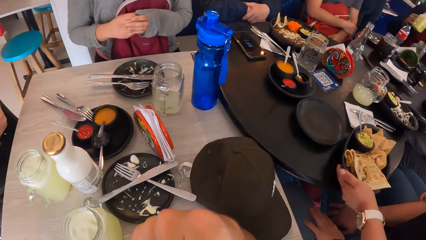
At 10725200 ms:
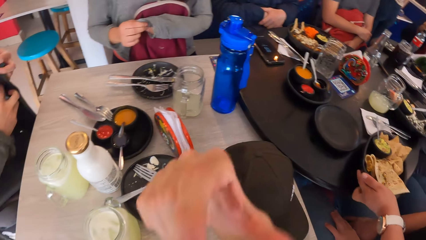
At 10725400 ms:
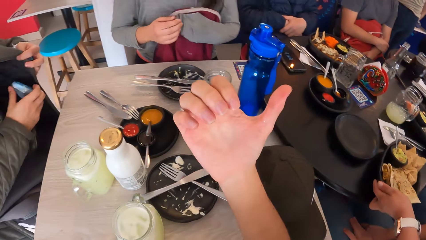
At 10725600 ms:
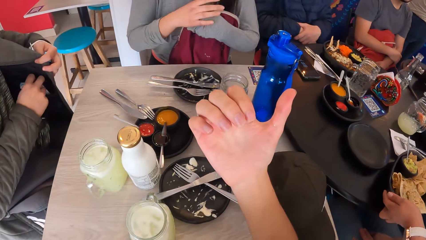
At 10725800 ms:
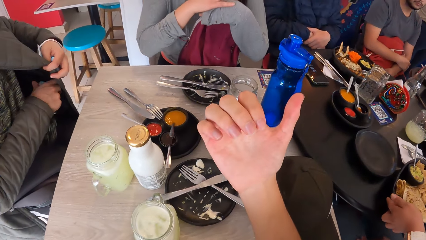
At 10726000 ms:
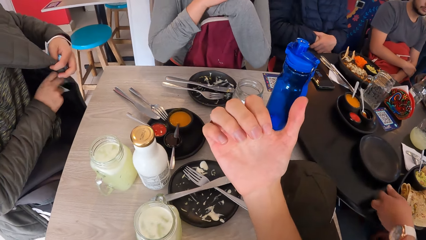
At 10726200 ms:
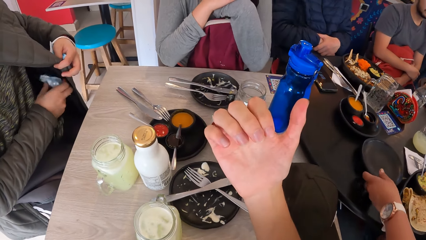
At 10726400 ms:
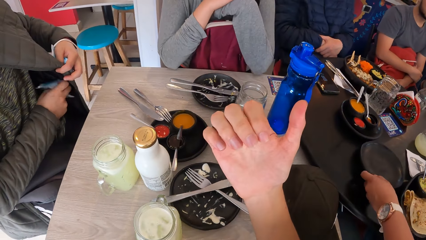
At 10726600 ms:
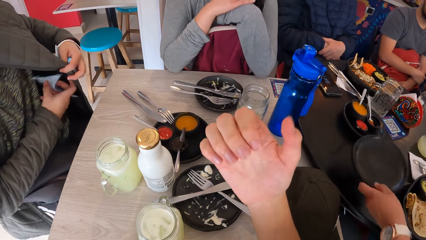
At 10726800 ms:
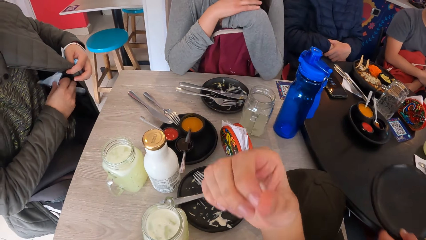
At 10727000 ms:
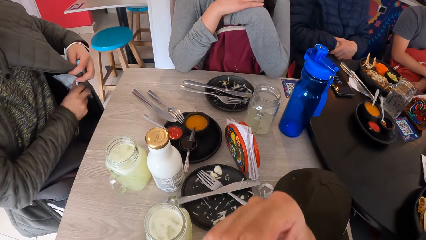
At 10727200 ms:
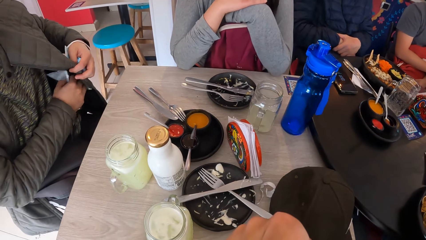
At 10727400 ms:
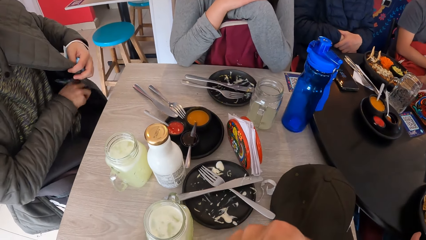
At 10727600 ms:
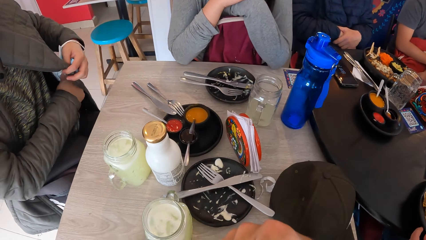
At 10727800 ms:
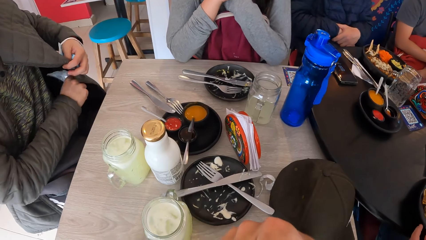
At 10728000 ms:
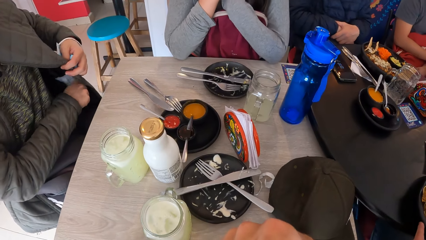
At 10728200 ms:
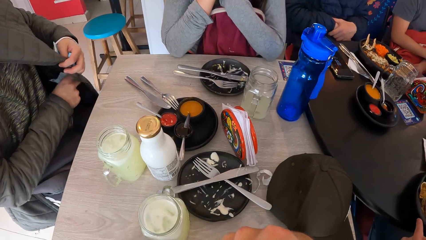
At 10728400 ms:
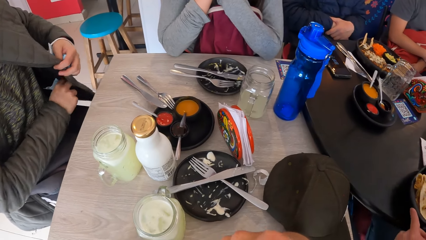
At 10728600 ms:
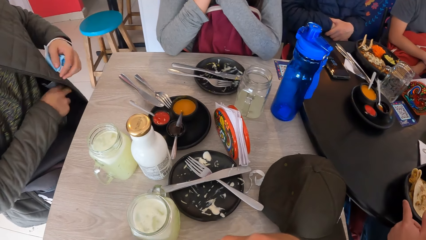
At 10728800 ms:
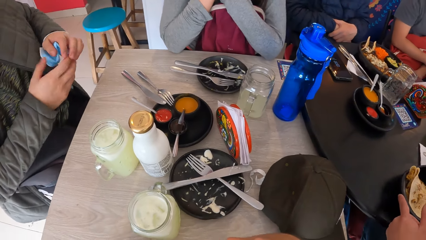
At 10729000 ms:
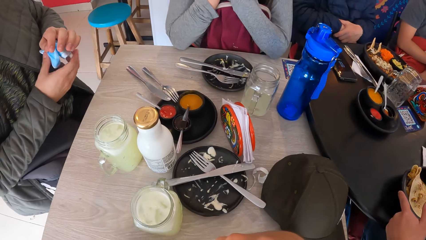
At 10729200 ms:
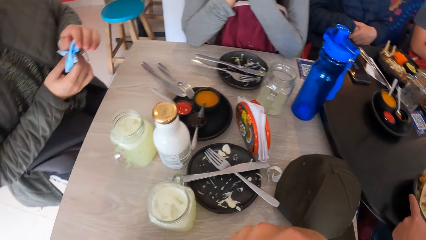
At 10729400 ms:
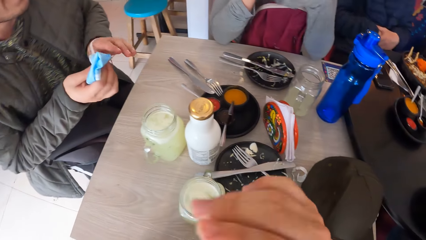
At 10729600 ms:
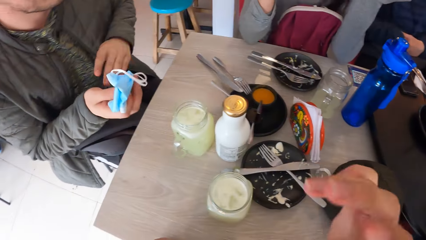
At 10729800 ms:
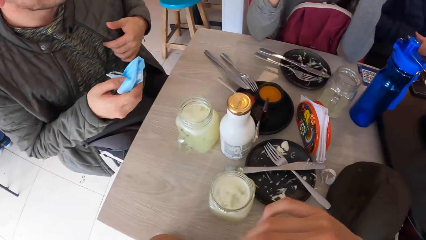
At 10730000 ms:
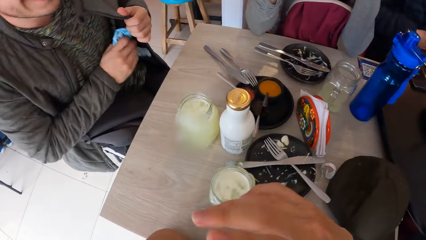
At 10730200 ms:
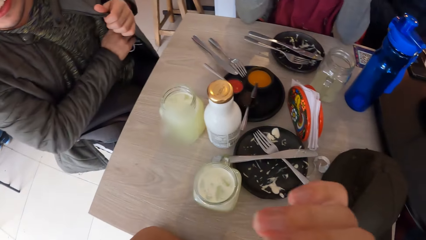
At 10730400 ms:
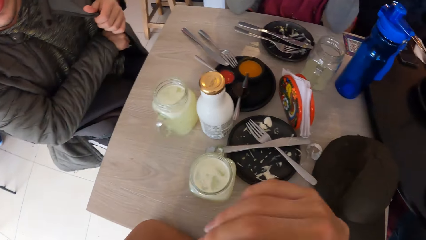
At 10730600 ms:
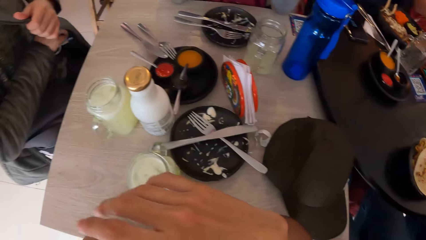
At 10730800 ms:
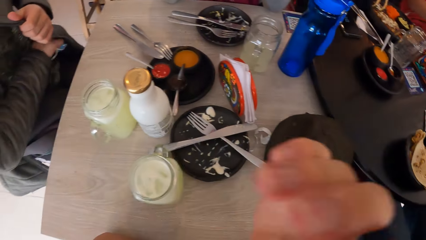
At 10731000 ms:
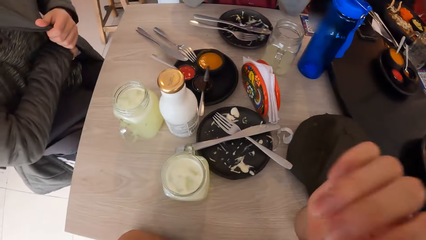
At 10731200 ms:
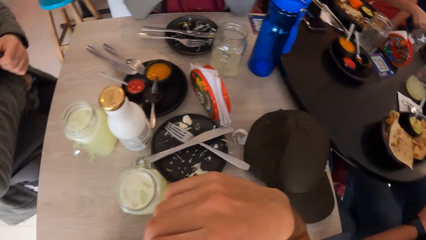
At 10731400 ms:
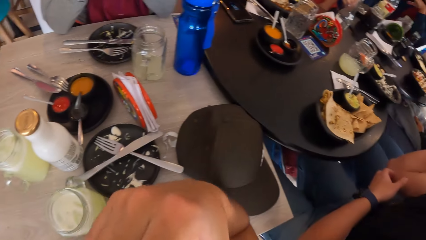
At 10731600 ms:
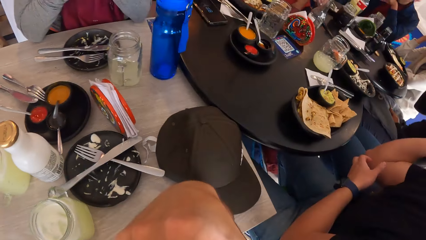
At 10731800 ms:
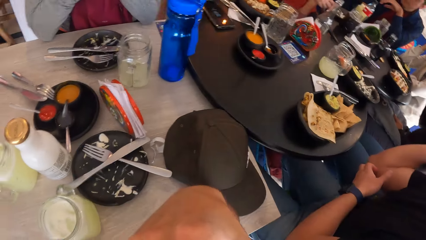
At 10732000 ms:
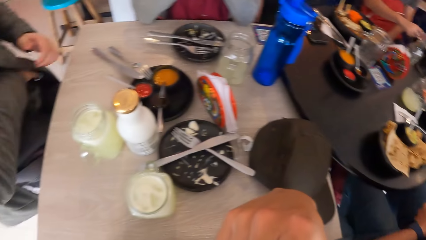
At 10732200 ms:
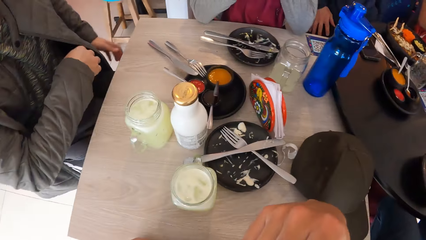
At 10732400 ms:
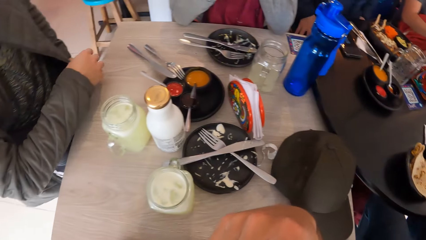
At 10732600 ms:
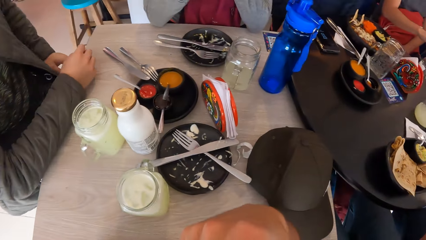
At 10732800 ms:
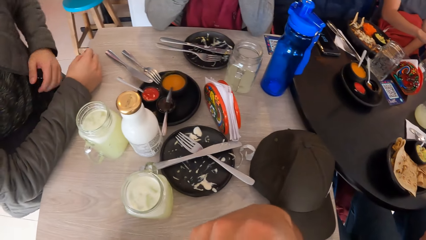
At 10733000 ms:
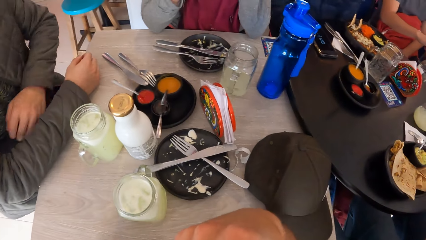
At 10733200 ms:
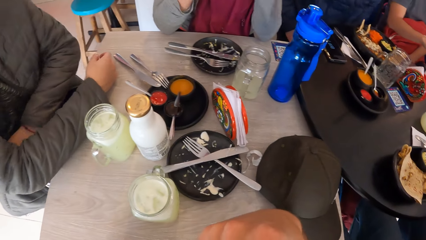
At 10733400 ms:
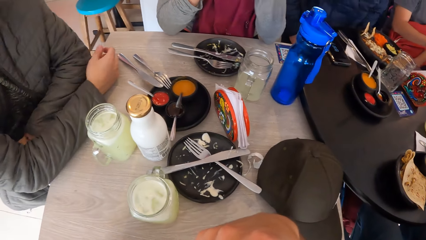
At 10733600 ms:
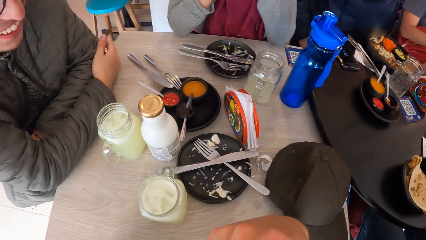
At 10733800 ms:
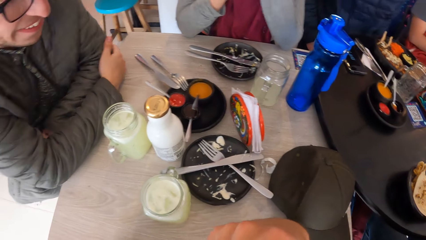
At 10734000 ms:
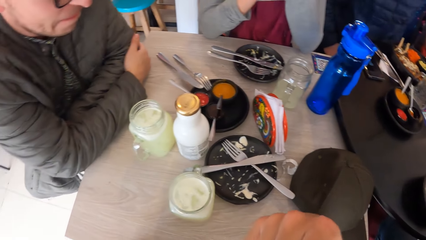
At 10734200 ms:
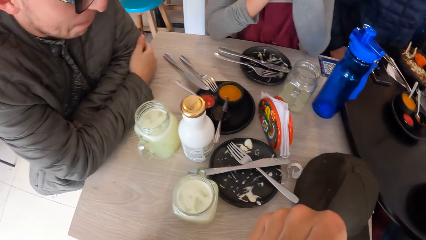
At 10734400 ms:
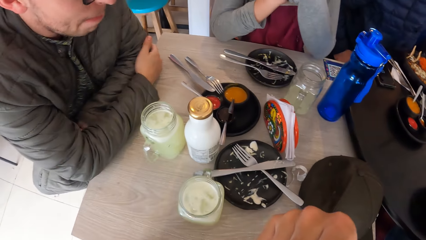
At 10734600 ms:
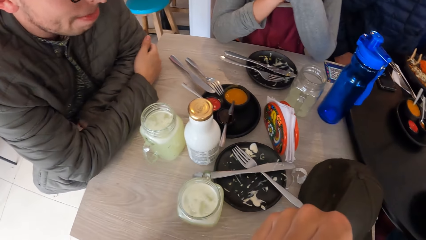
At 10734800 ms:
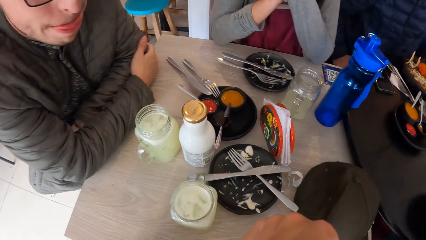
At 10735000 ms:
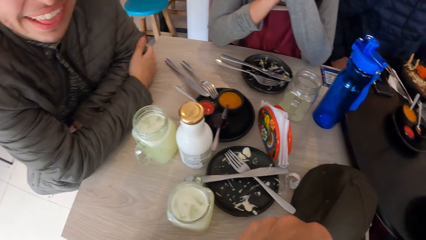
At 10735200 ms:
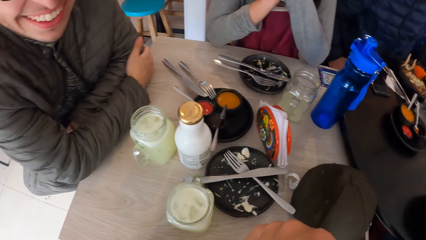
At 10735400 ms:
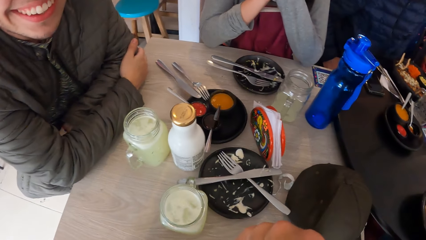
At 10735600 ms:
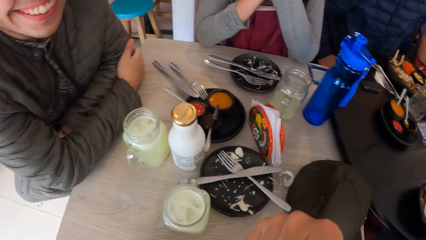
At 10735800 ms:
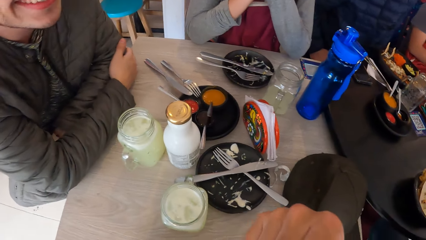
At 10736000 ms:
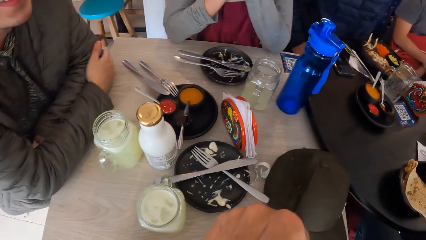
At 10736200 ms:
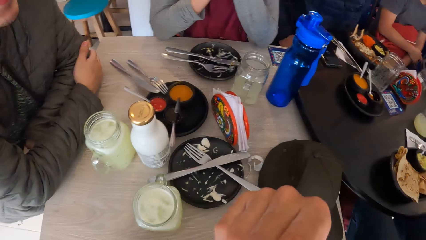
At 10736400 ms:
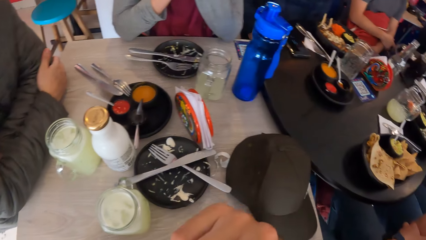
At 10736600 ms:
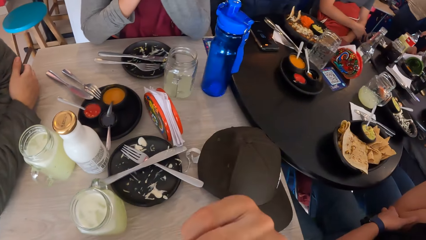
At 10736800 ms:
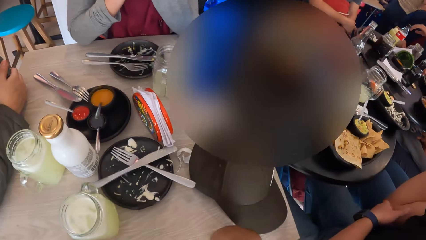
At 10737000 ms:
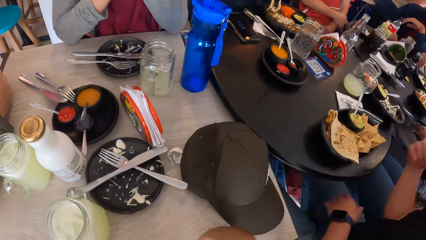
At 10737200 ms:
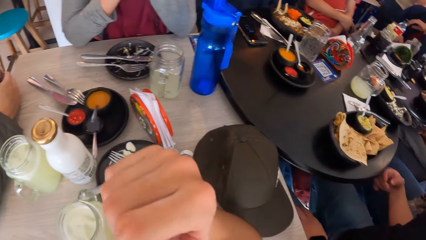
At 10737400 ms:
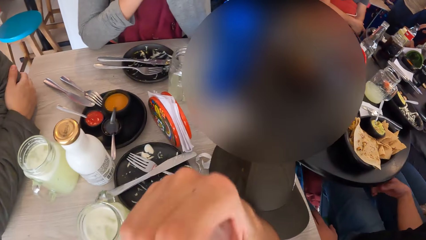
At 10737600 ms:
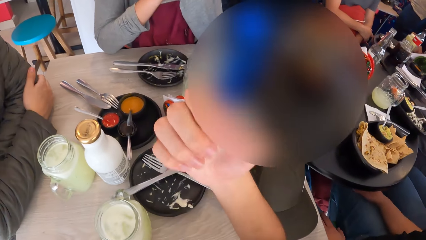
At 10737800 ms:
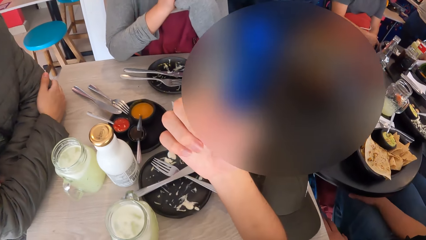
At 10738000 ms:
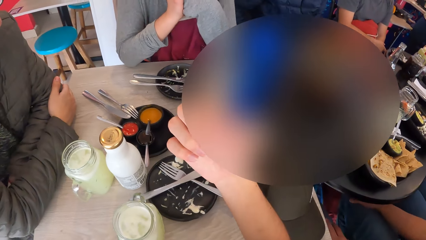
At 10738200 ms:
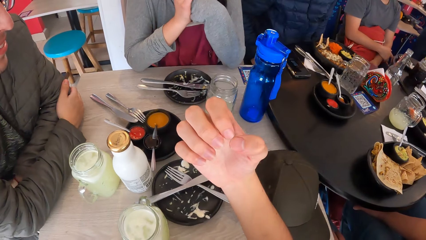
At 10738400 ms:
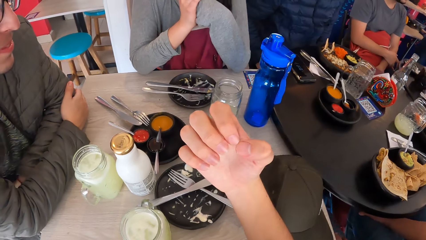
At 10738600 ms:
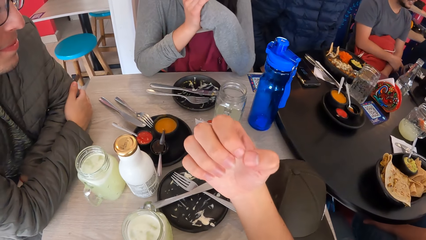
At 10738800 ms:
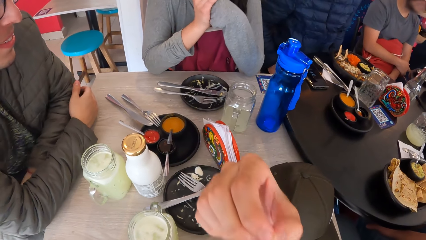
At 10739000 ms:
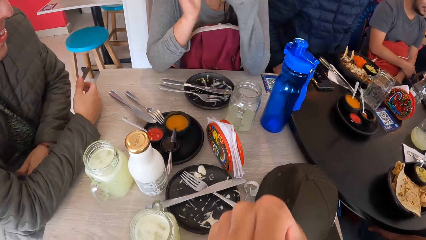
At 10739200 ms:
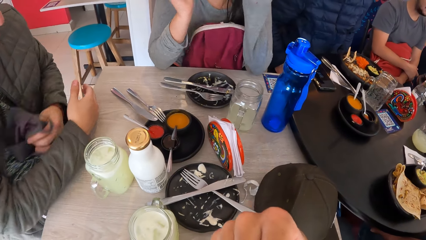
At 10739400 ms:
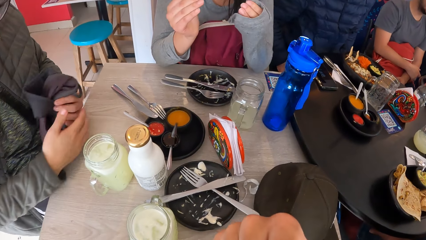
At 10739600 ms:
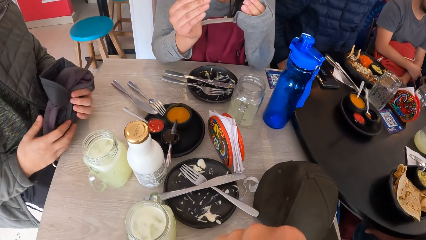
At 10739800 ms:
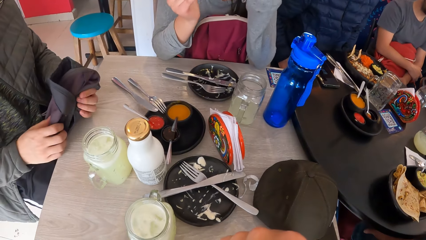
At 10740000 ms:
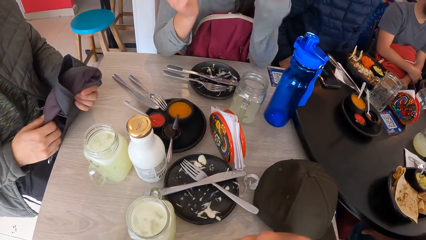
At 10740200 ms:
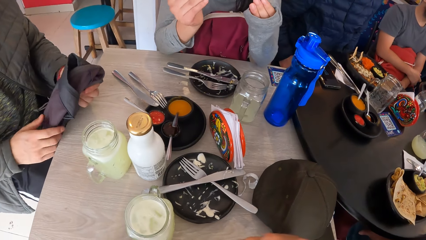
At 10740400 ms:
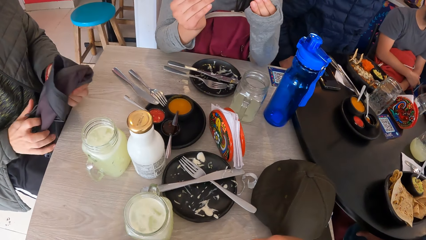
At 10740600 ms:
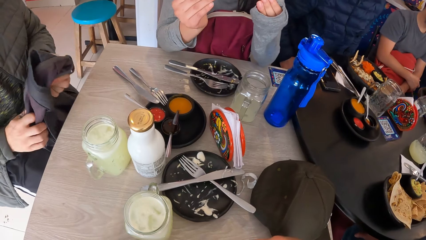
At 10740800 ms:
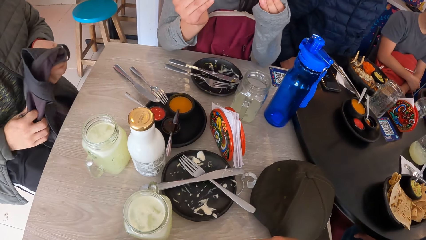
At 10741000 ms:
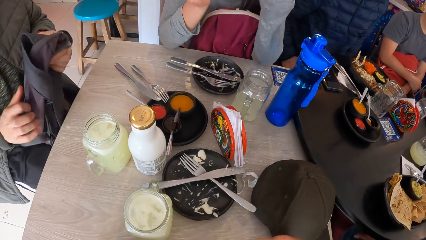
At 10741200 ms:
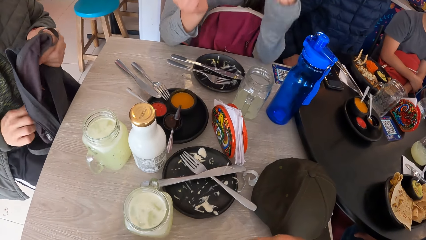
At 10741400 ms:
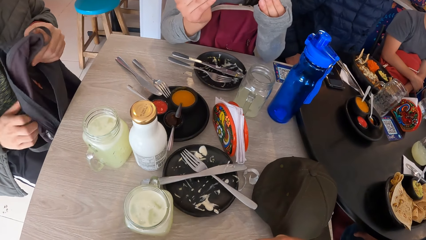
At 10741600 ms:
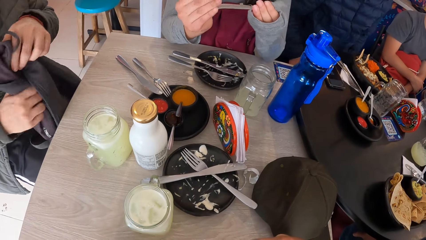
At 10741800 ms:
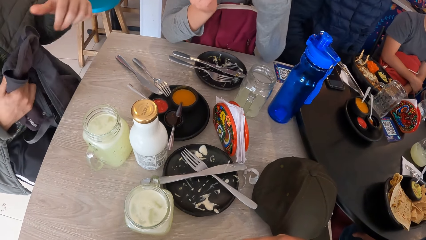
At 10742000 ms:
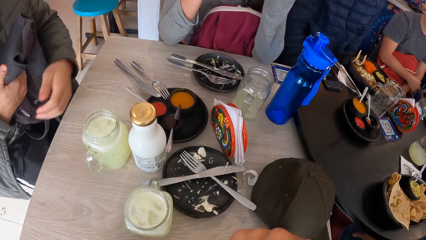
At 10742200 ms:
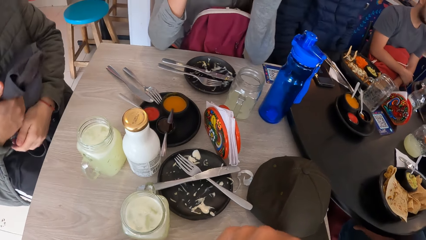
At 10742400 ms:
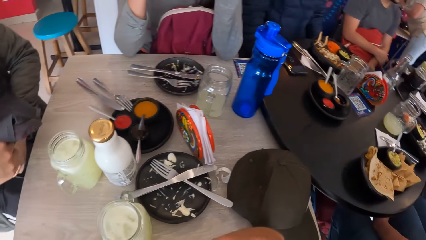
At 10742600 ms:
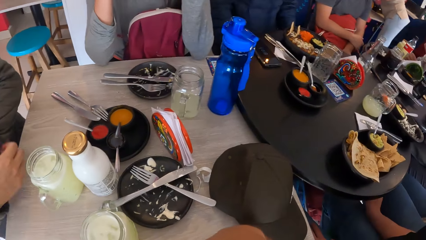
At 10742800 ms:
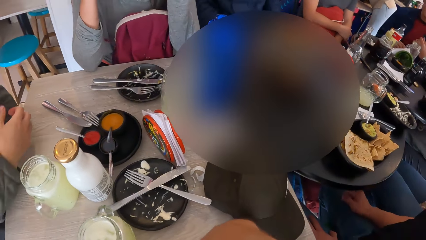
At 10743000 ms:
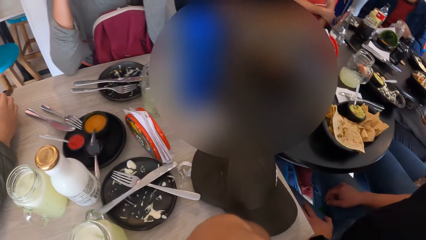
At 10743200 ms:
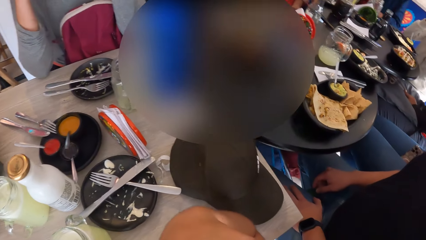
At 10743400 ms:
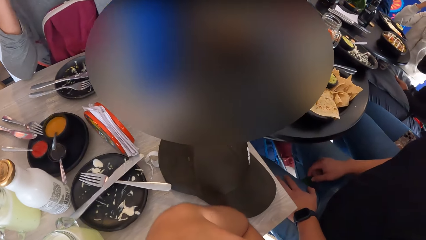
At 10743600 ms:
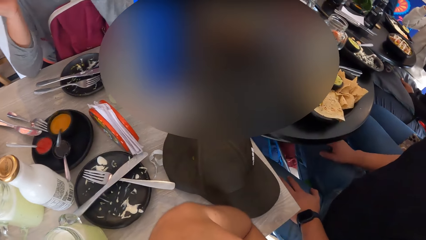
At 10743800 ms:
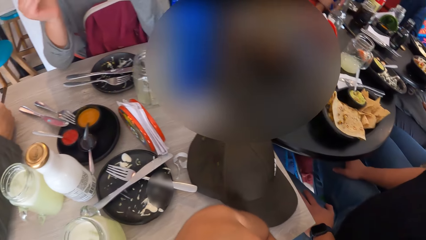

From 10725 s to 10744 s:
The man brings out a face mask from his jacket pocket with his right hand. The waiter picks up an empty plate from the table with her left hand. The man puts the face mask into his jacket pocket with his right hand, holds the face mask with his right hand, removes his left hand from the face mask and puts the face mask into his jacket pocket with his right hand. The camera wearer talks to a person and the man. The man folds the bag on his laps with both hands.
